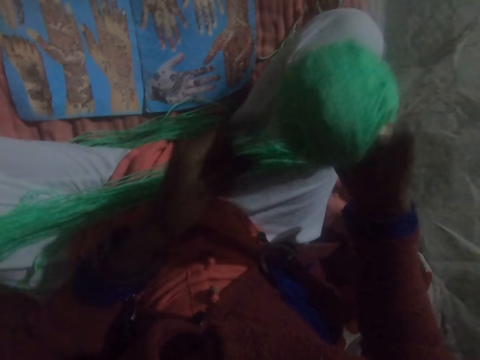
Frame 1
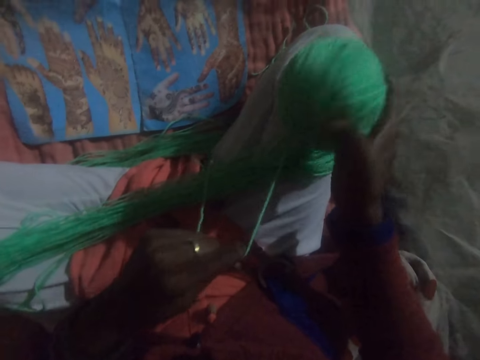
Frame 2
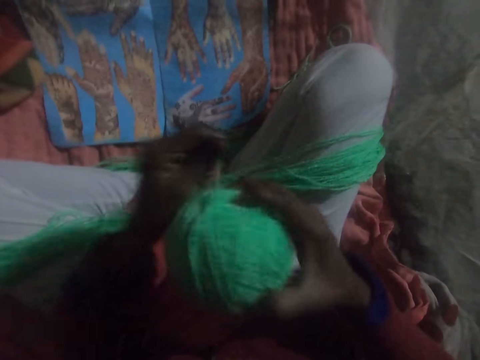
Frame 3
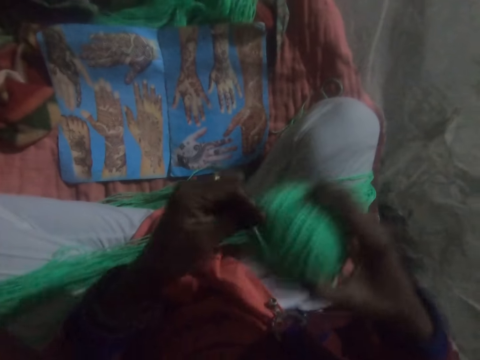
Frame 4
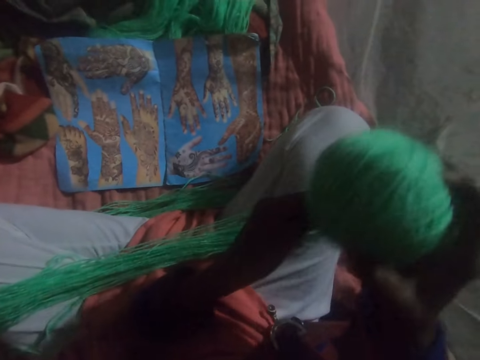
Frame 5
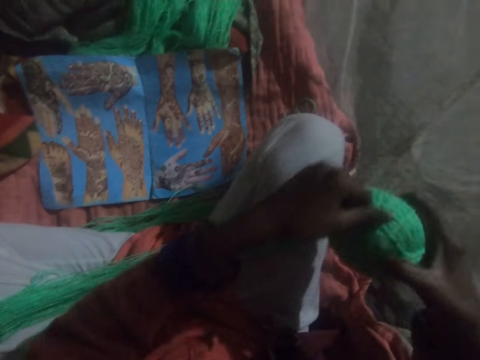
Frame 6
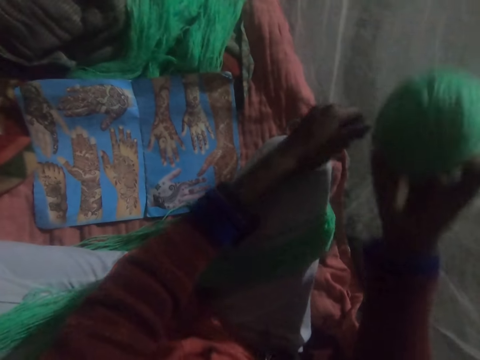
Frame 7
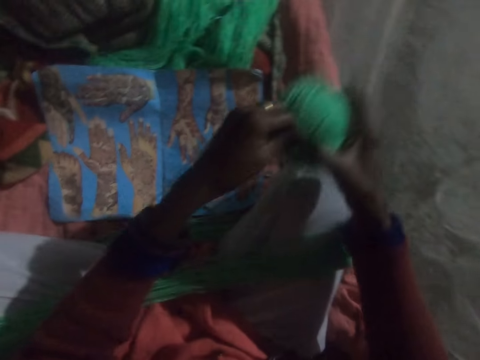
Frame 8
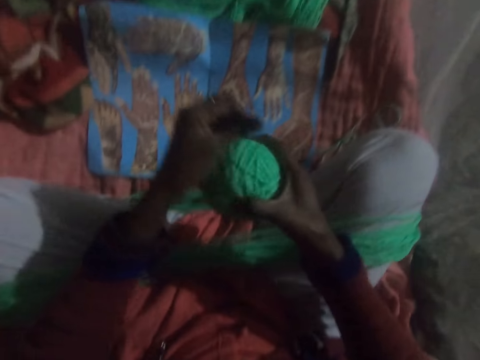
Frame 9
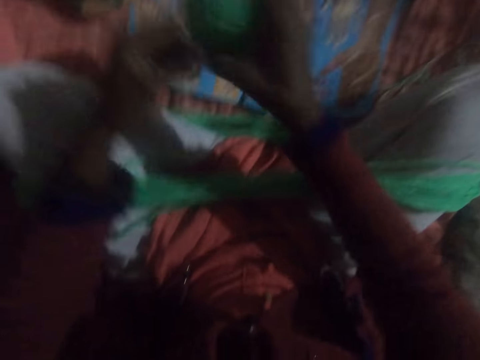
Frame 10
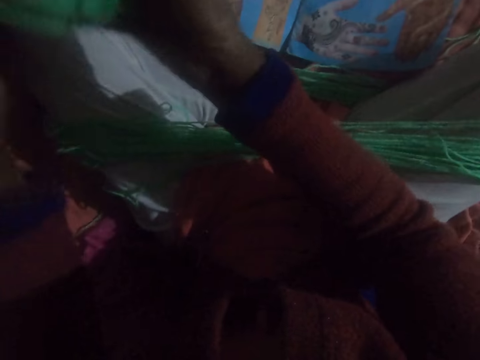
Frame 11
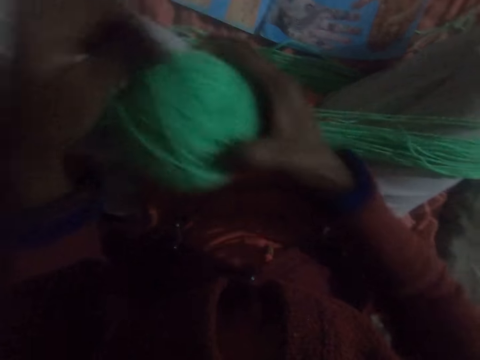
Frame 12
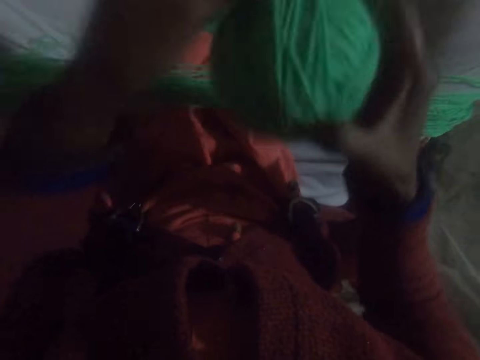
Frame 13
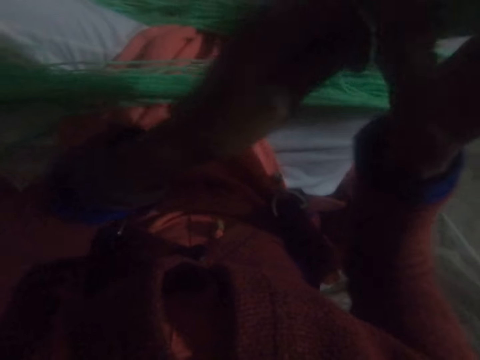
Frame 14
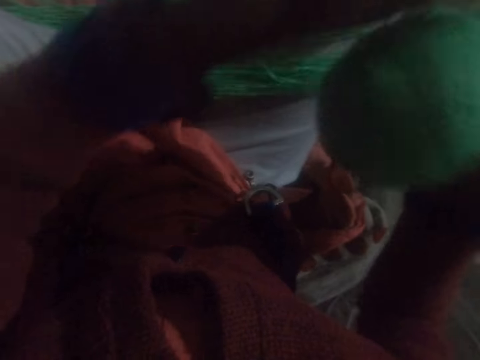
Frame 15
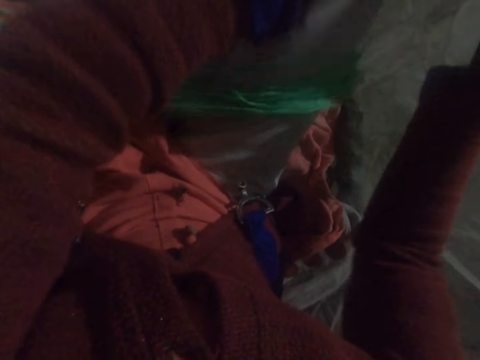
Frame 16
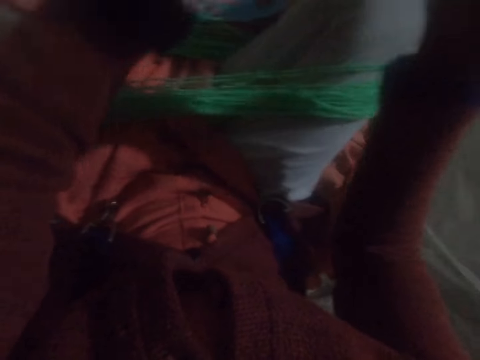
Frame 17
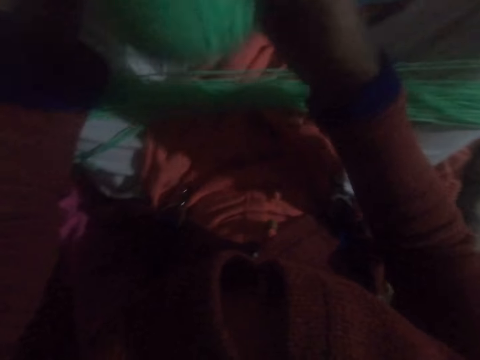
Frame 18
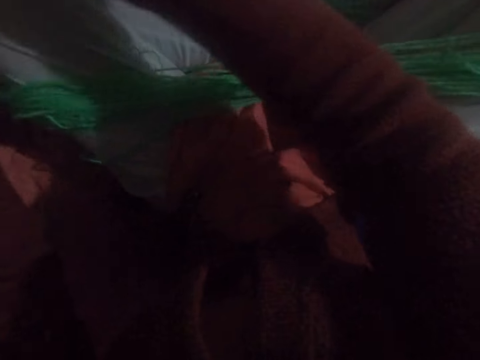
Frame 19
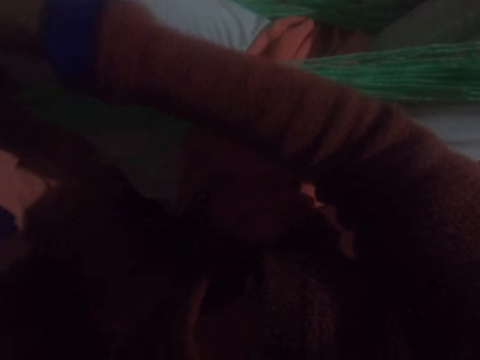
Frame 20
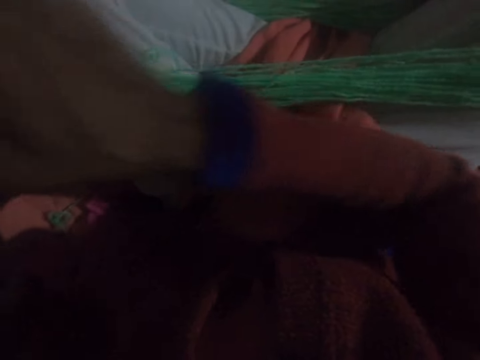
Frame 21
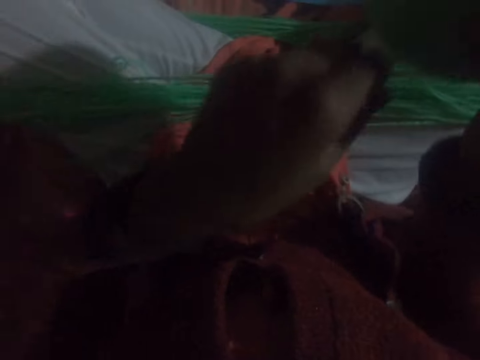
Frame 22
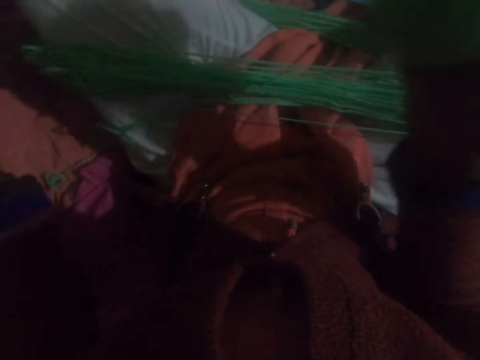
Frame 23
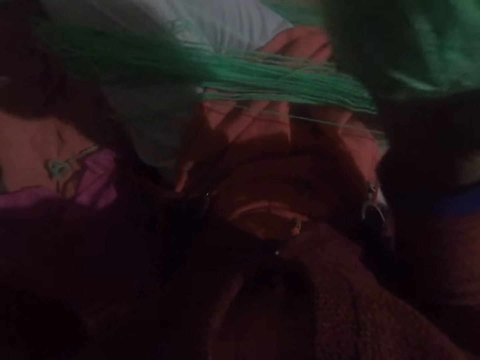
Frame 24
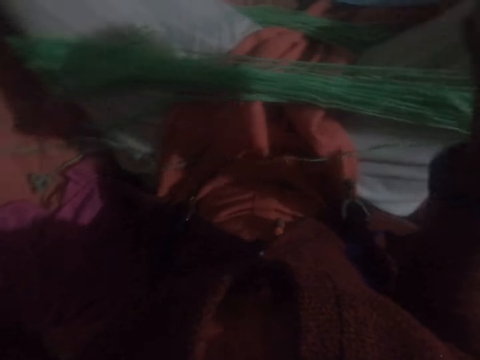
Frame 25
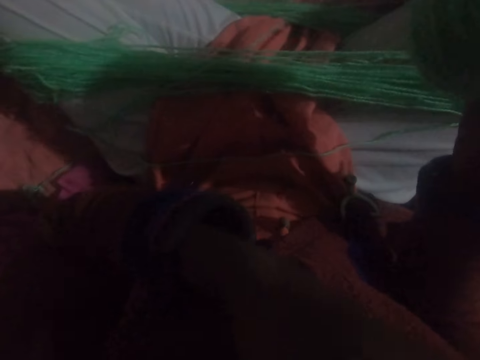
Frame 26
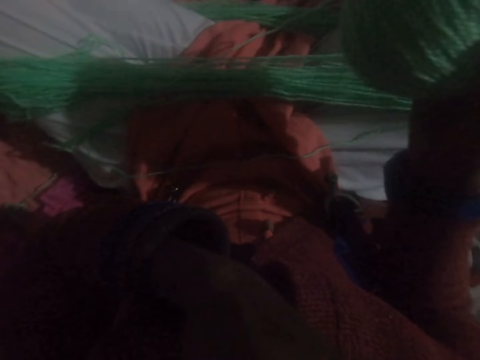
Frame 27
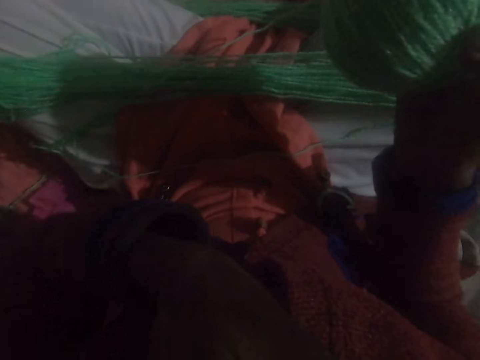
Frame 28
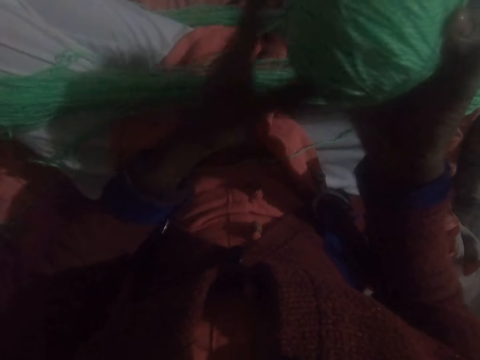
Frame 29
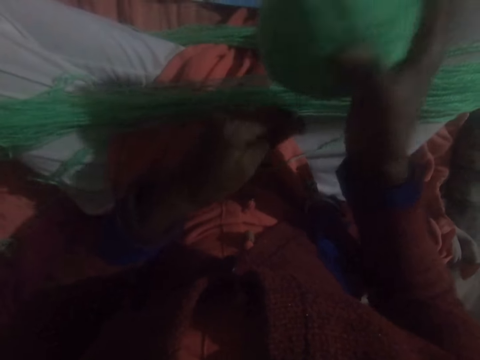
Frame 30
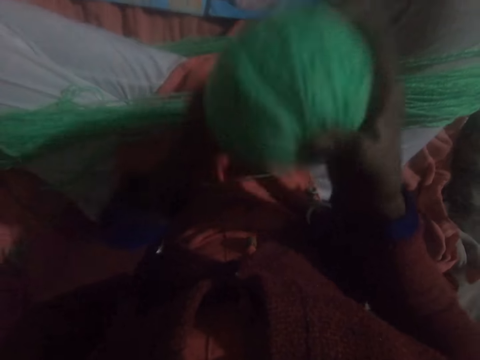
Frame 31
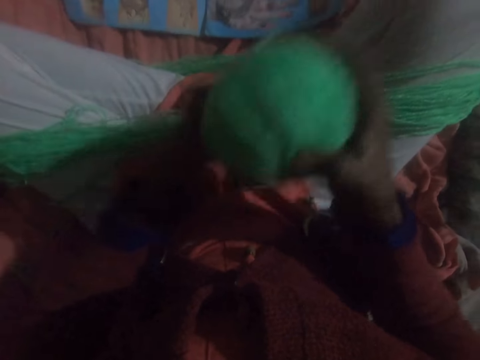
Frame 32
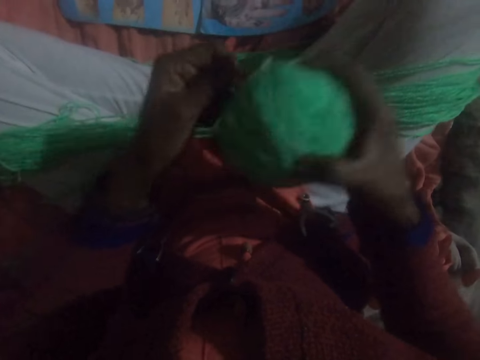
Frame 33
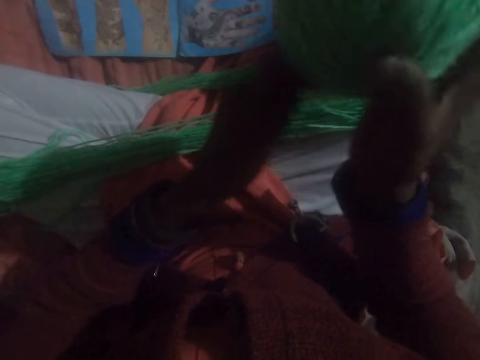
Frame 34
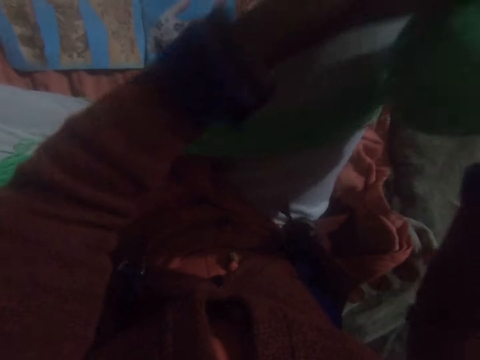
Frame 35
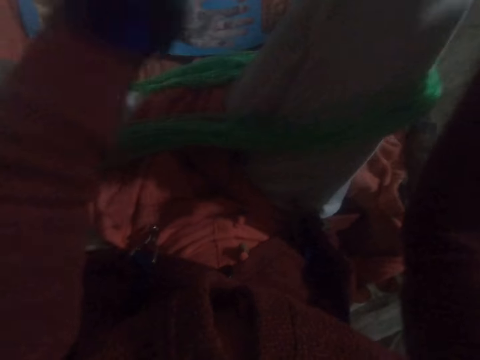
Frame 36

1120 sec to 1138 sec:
The camera wearer runs round the thread to a ball of yarn. He adjusts the thread. He touches his face with his left hand. He winds the yarn from his legs into the ball.

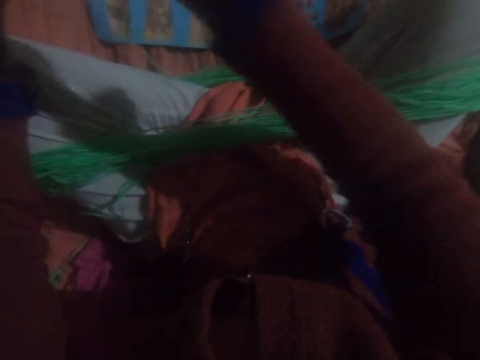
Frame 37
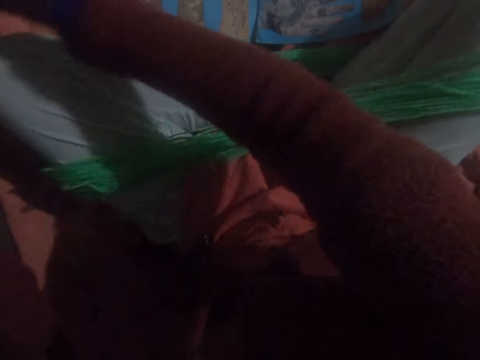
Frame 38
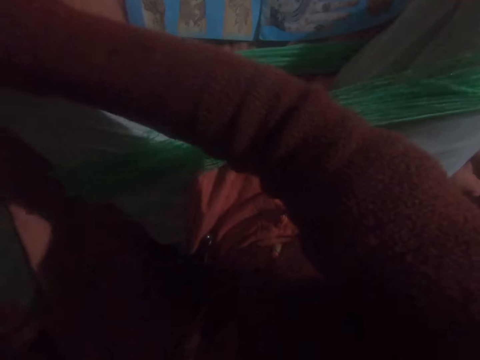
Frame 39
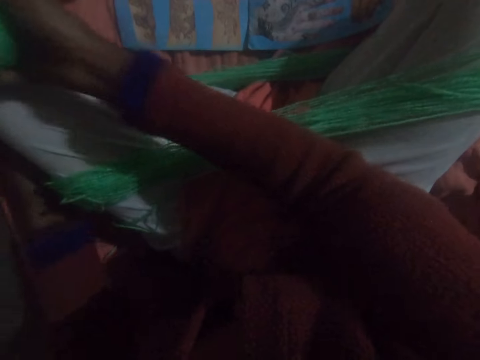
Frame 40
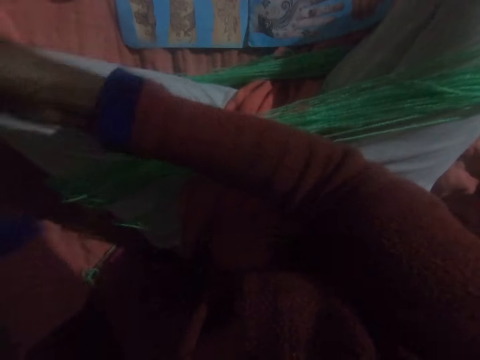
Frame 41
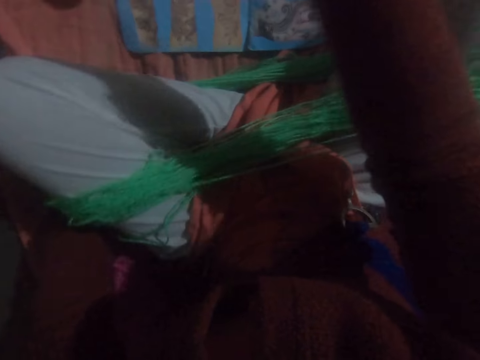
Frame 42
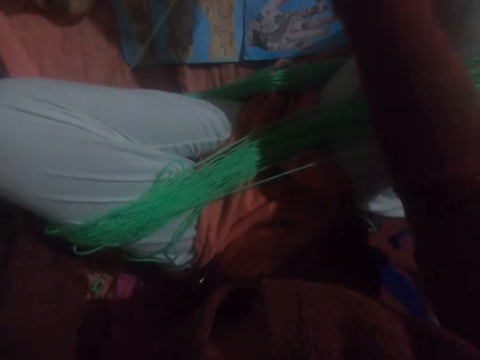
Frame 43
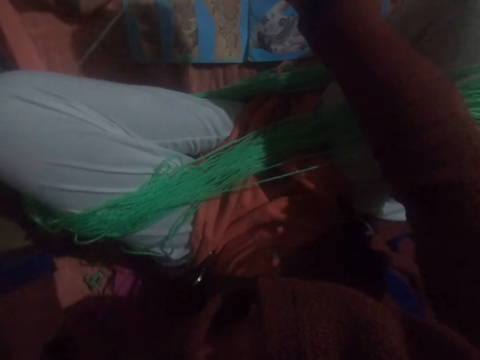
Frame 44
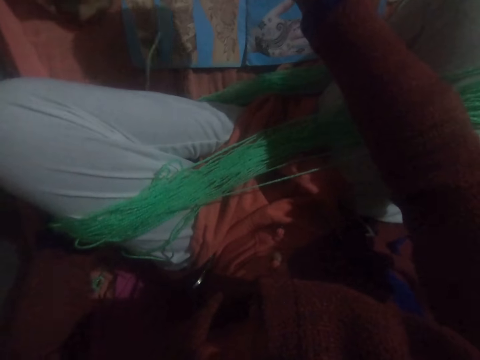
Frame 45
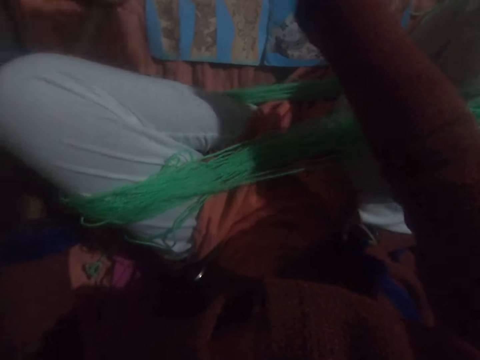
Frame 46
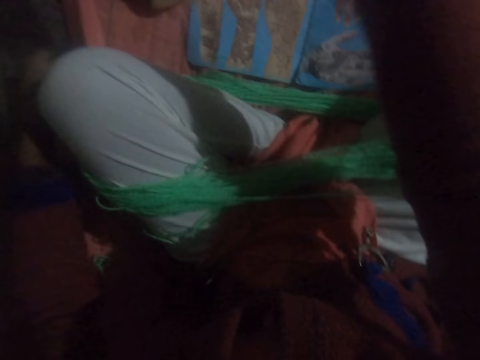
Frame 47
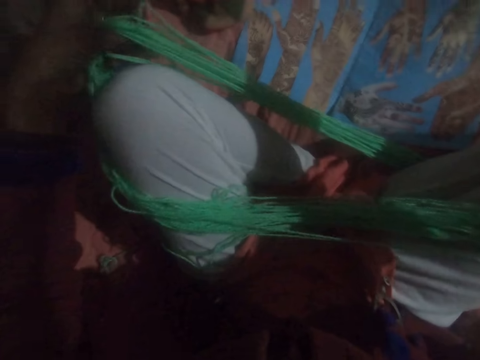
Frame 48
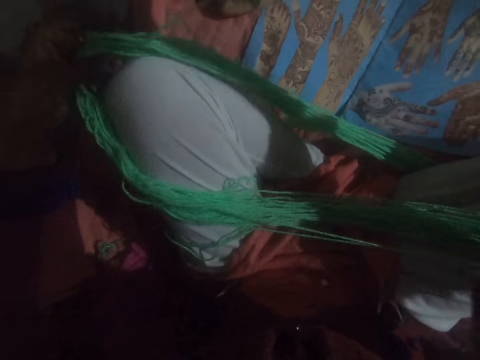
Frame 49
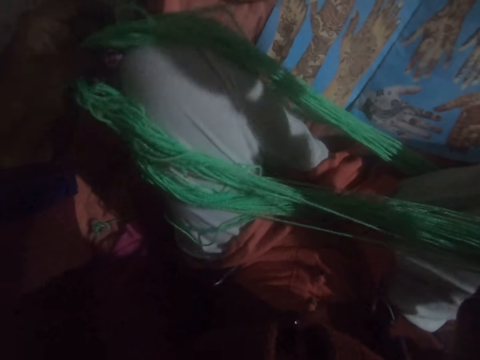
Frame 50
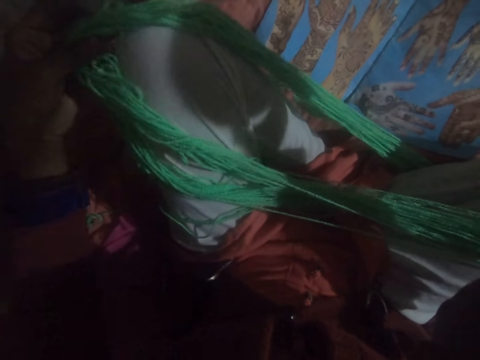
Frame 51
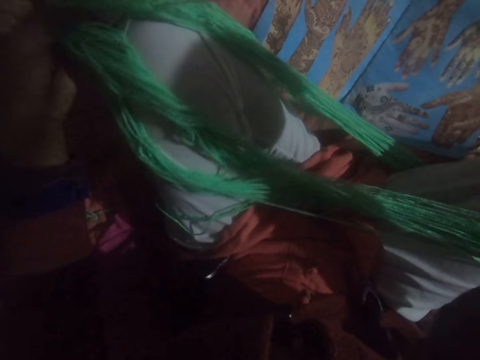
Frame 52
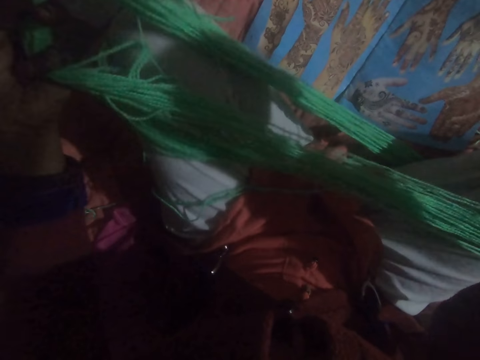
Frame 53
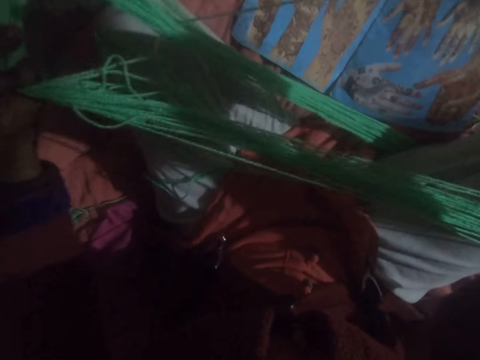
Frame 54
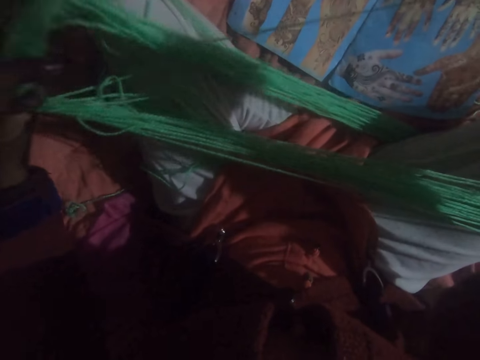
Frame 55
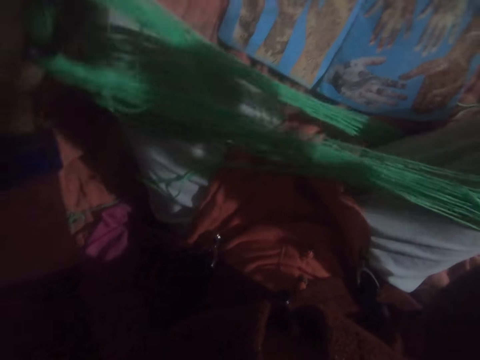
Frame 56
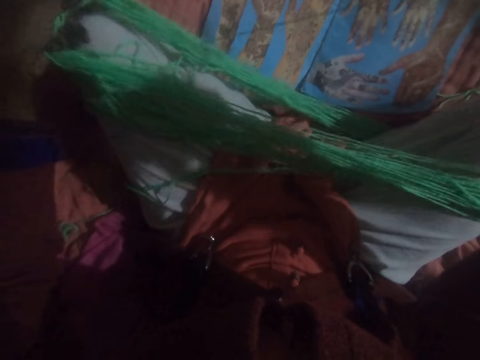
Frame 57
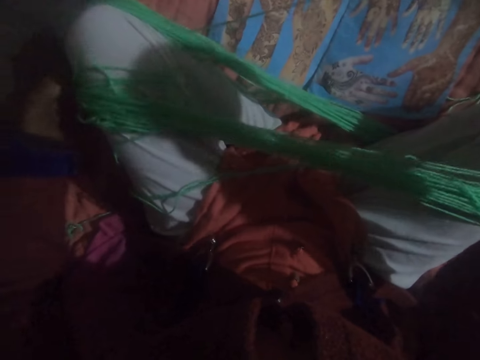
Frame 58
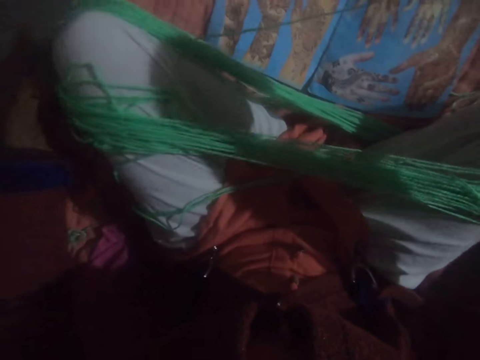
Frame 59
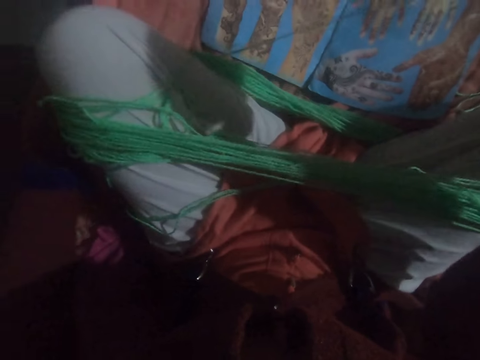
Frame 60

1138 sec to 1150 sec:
The camera wearer adjusts the thread. He takes out the thread from the left knee. He adjusts the yarn on his legs. He places the thread on the left knee.
